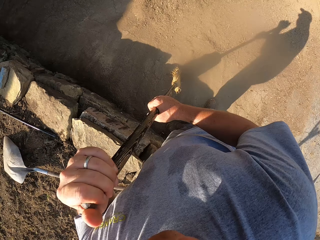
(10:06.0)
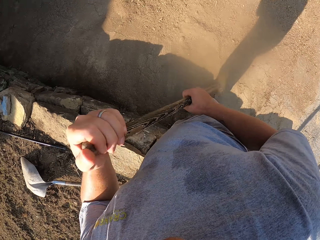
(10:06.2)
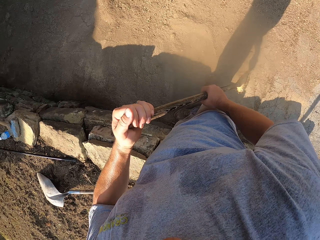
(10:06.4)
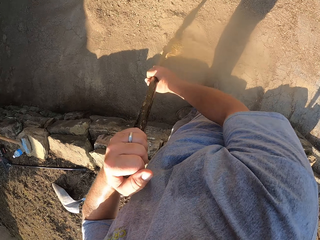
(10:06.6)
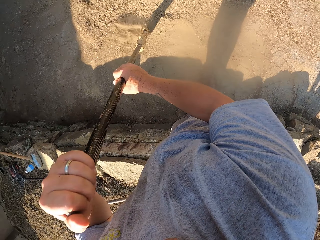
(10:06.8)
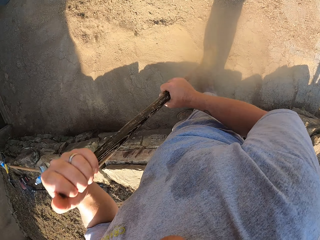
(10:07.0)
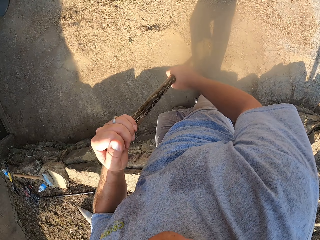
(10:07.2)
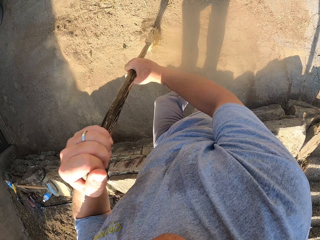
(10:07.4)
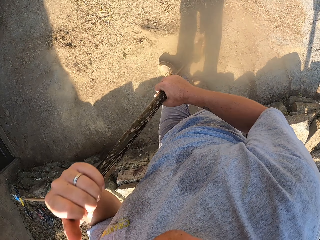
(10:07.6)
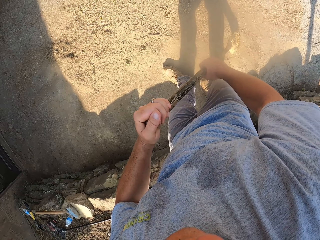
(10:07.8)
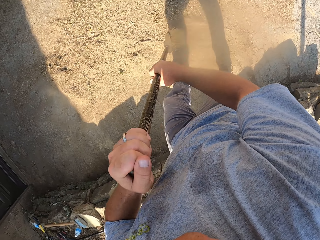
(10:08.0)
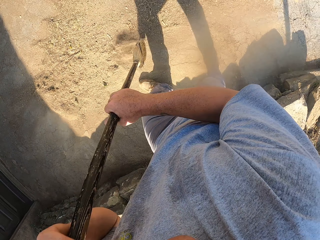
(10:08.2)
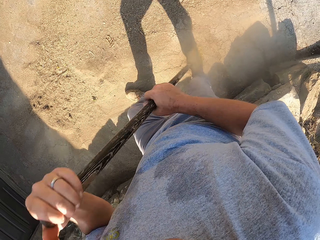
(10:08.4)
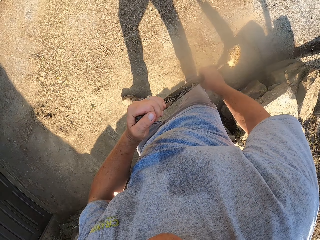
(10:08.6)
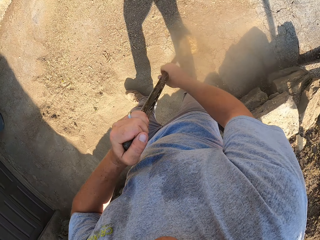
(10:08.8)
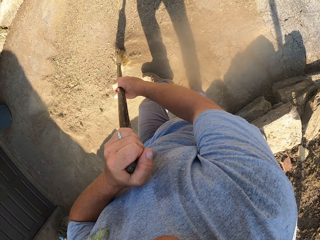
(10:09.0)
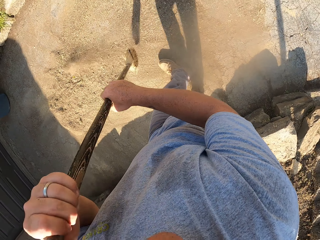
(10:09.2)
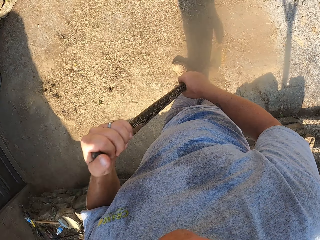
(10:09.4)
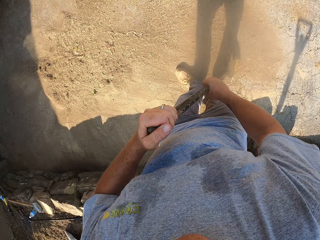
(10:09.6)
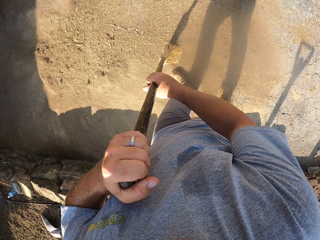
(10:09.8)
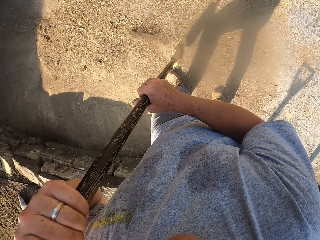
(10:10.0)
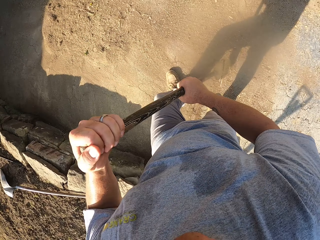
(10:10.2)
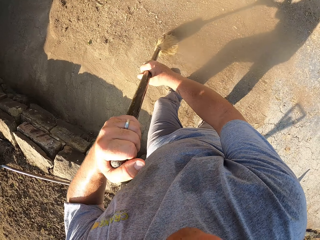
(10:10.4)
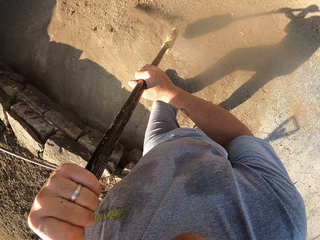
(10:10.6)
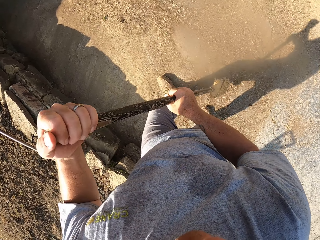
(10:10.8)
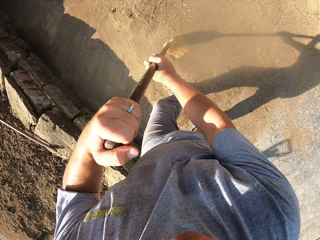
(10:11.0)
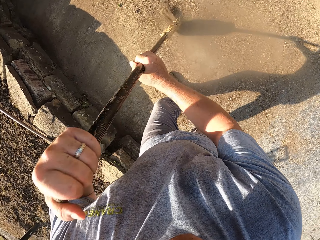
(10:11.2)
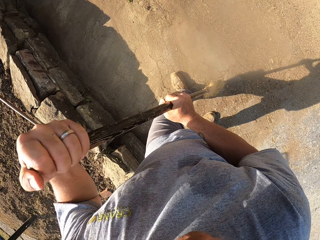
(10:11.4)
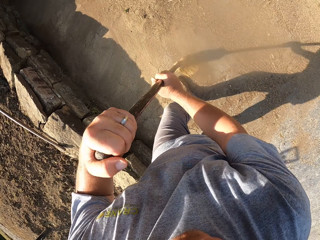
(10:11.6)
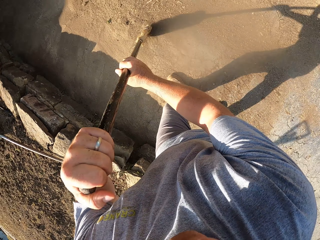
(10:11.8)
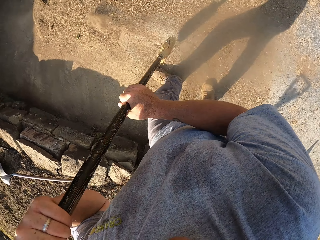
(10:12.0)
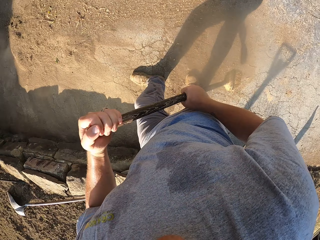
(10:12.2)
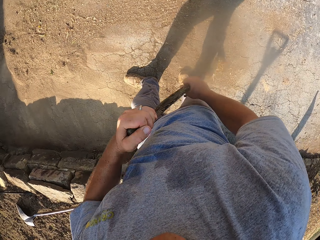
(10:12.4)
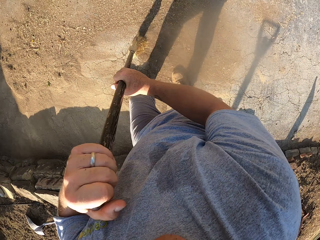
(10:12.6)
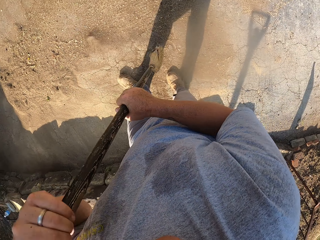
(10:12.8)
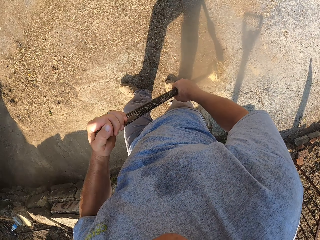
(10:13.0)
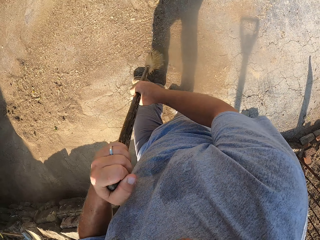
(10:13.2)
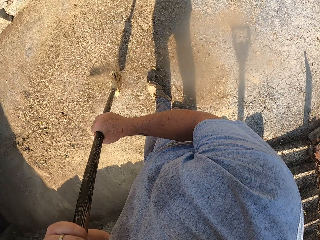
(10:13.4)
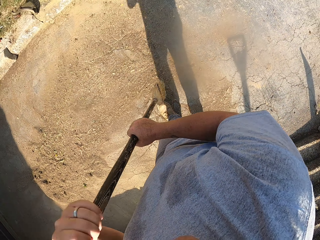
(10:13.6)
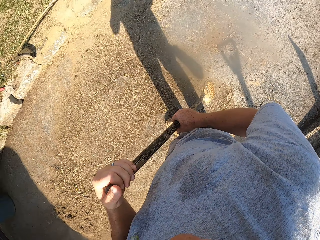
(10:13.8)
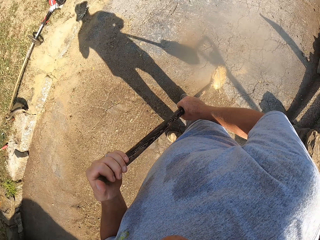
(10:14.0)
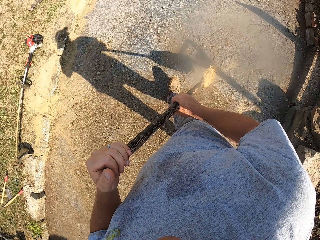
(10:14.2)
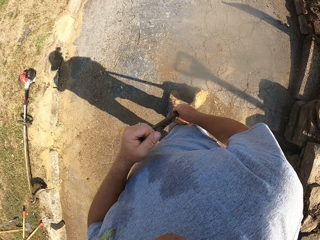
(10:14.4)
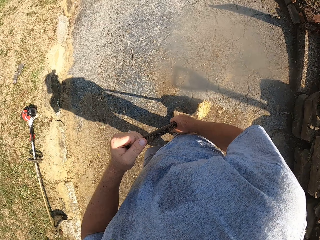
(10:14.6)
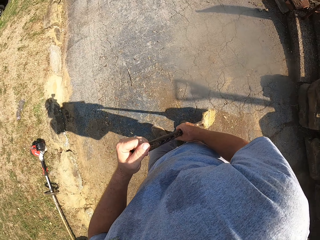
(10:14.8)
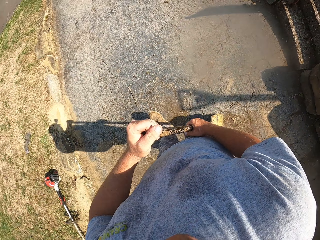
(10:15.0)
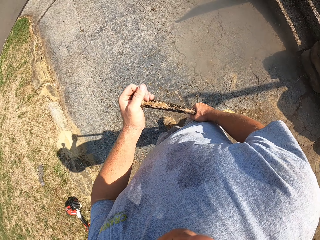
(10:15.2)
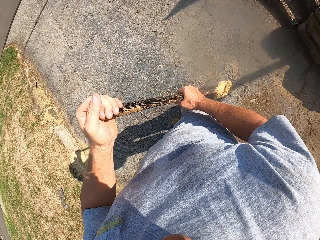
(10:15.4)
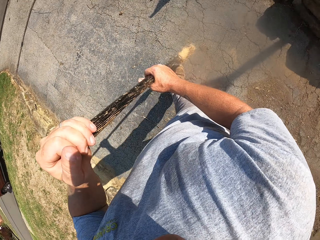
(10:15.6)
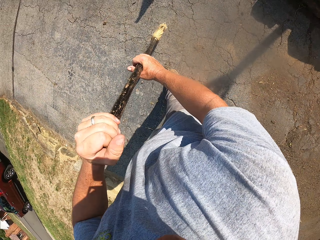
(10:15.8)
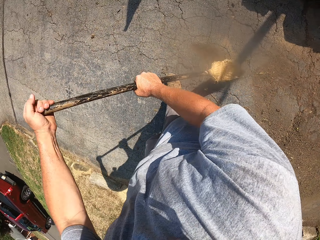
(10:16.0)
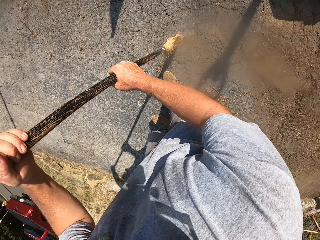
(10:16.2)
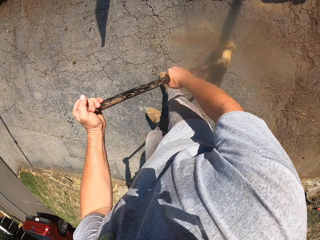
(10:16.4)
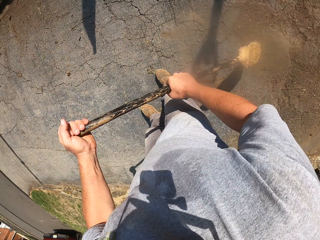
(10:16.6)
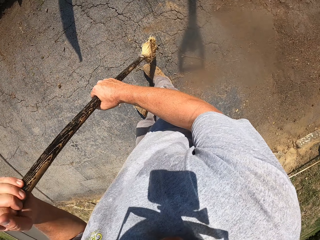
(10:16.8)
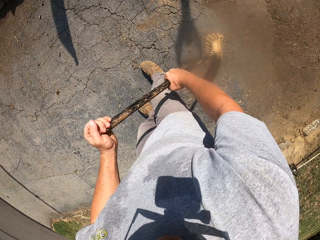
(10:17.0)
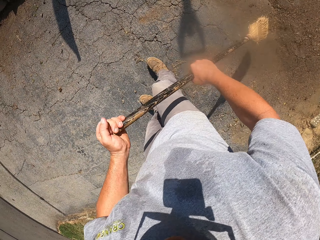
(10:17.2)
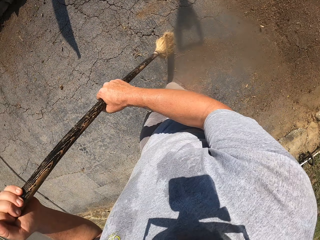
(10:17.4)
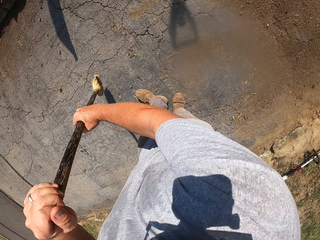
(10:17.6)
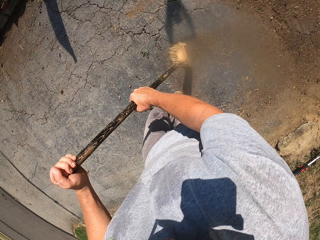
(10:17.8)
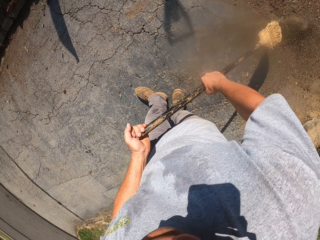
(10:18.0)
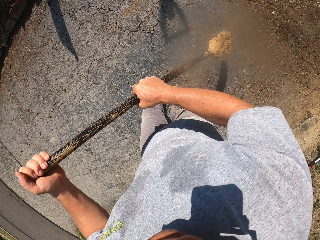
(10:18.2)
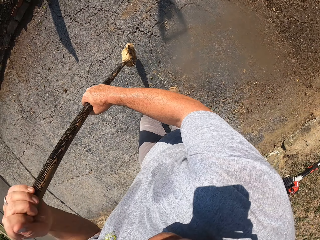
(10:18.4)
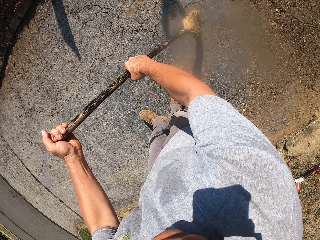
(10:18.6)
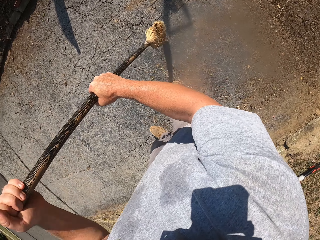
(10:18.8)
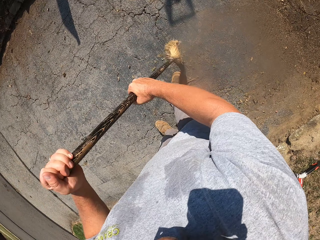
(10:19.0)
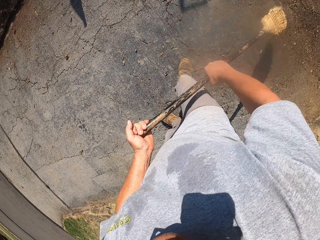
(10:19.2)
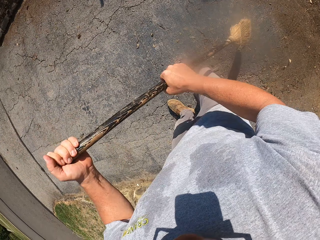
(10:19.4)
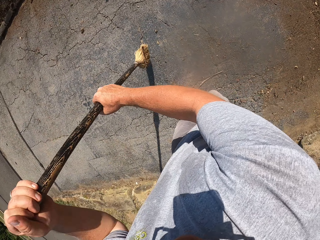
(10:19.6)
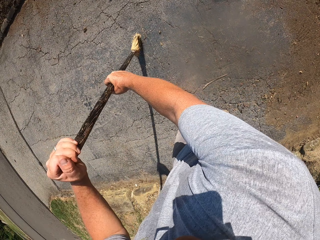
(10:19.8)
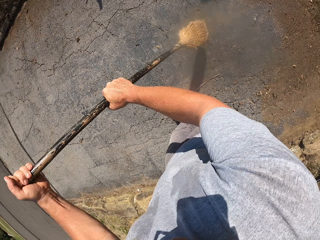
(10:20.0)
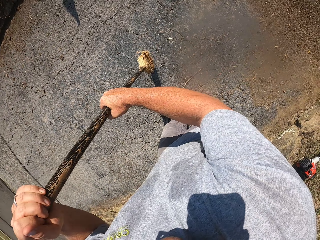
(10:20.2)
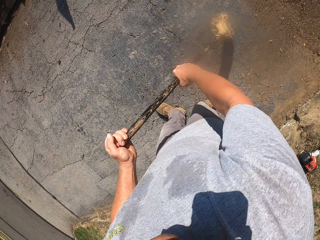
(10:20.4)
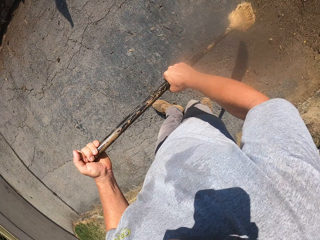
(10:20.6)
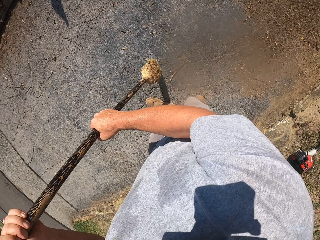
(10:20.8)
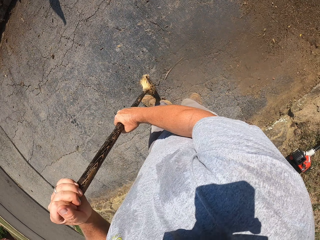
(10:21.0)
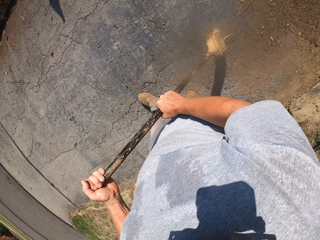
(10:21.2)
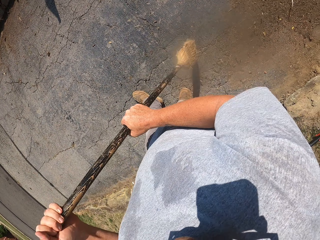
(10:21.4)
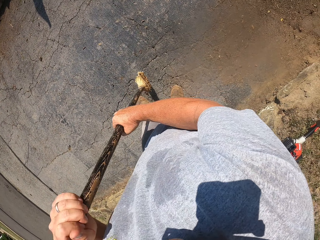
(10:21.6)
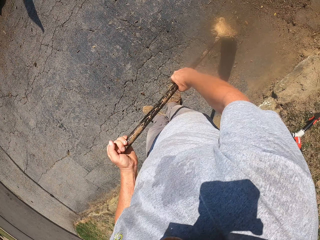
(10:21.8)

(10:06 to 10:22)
The camera wearer walks around. They sweep on the pathway.

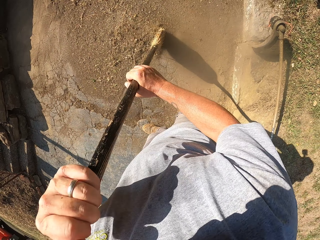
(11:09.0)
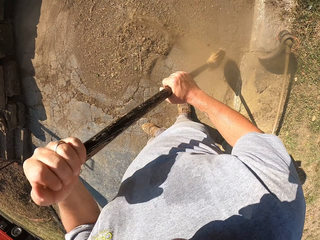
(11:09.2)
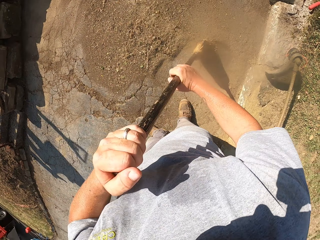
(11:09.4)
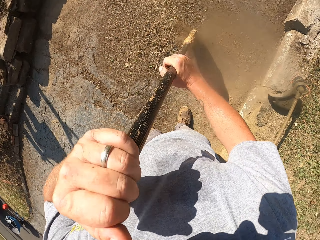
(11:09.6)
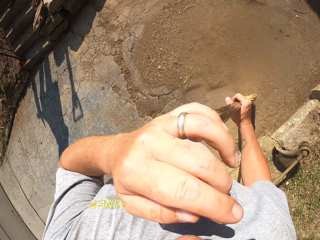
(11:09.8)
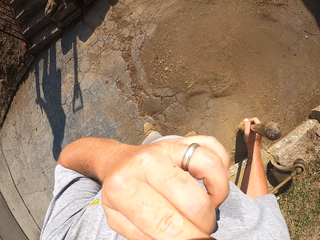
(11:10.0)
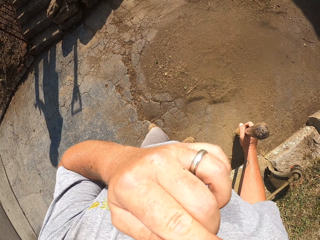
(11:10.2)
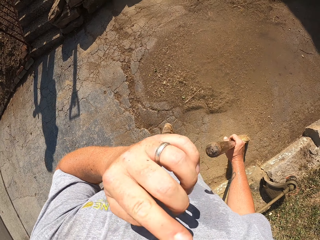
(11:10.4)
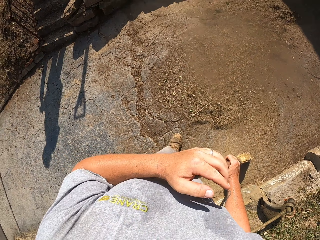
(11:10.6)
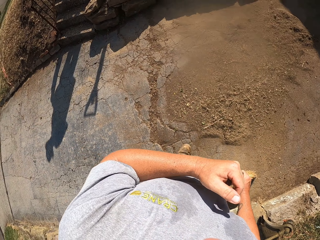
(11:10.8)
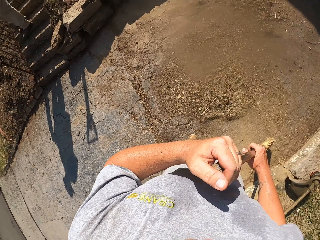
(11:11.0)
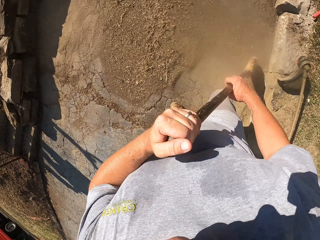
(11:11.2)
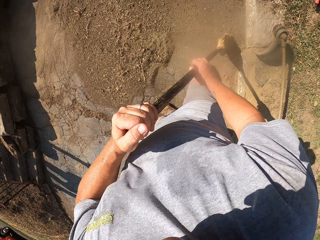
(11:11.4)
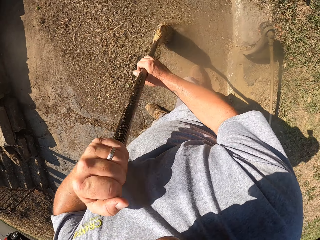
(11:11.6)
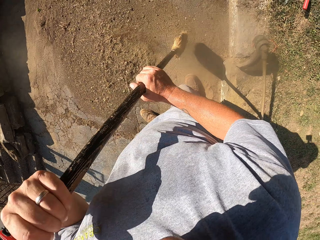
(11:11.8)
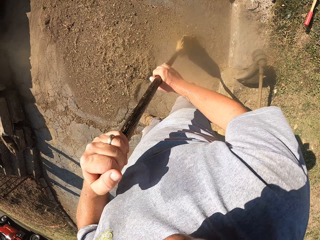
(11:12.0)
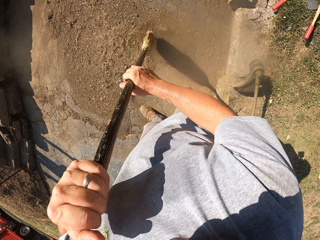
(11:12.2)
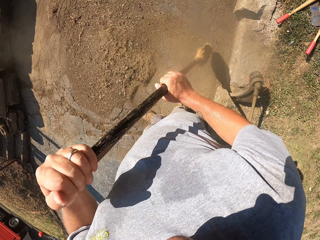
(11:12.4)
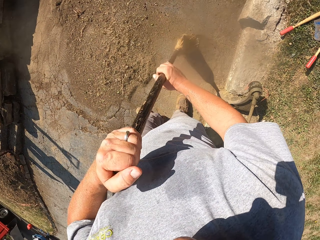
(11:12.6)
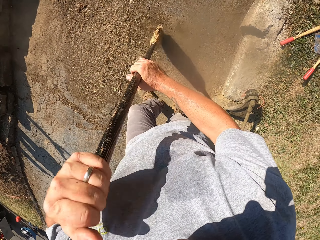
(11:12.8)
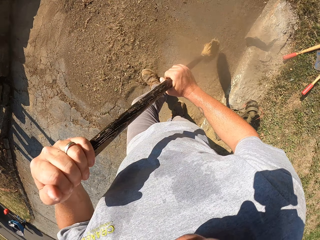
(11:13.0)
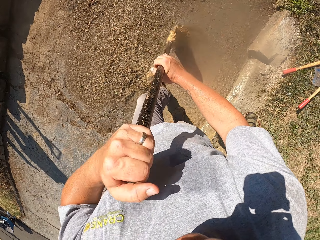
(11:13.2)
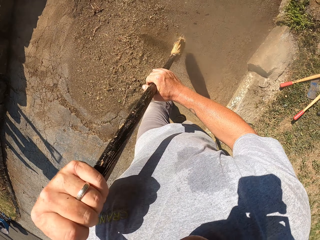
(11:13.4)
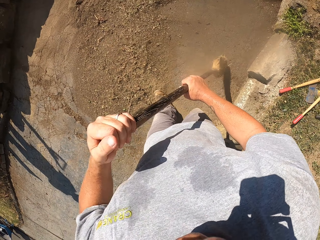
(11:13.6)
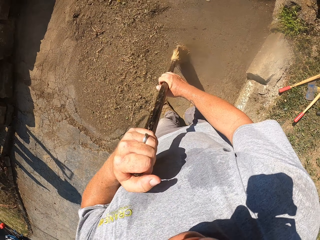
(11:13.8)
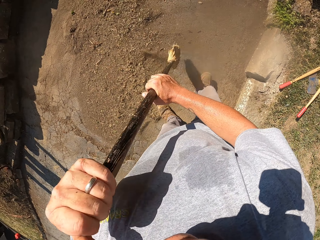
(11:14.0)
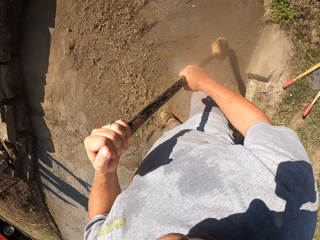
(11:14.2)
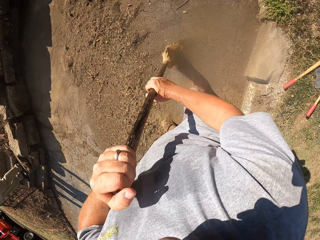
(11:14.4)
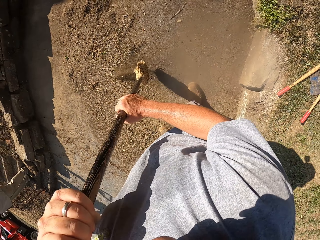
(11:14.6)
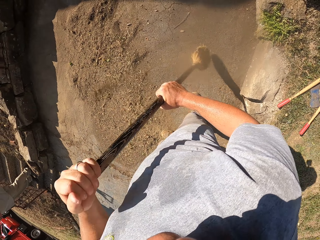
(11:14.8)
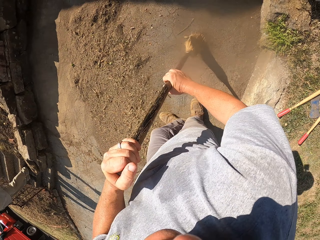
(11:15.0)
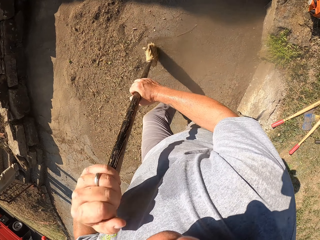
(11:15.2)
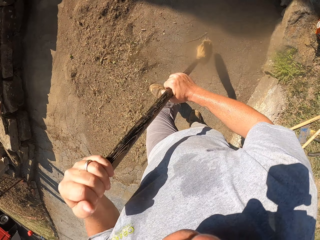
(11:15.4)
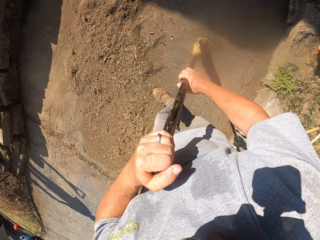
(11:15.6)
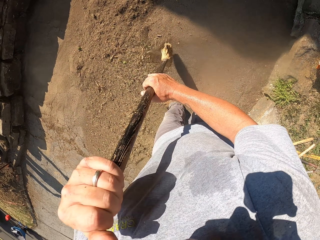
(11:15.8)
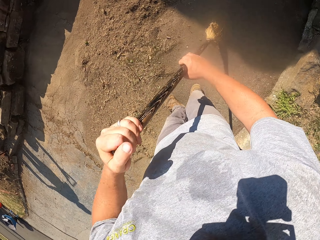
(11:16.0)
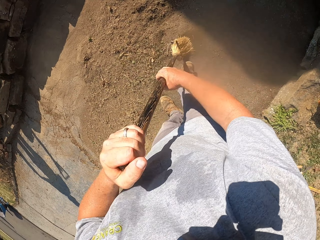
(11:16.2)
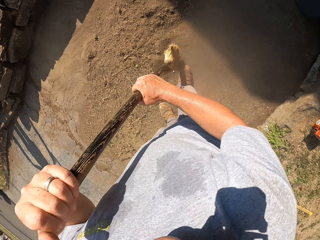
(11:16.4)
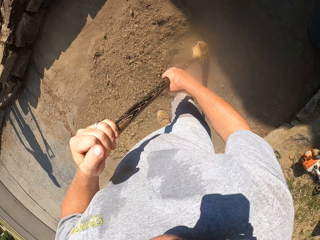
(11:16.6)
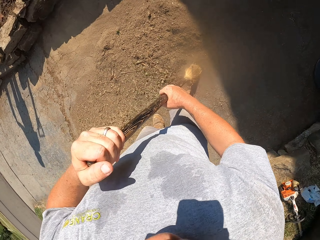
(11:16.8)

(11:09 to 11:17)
The camera wearer rubs the face. They sweep on the pathway.
